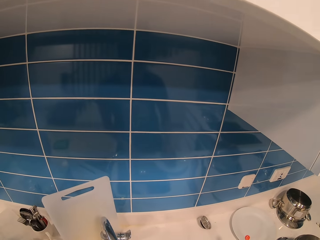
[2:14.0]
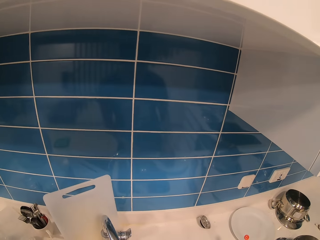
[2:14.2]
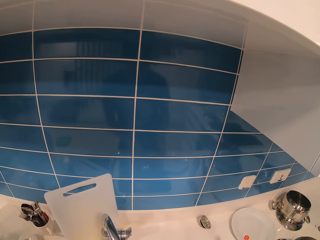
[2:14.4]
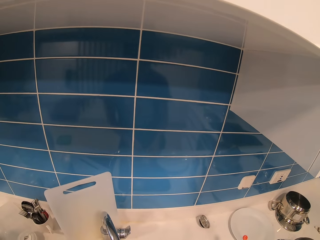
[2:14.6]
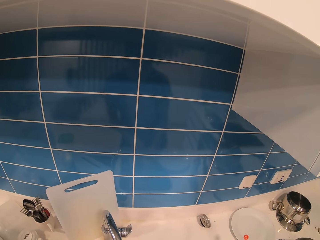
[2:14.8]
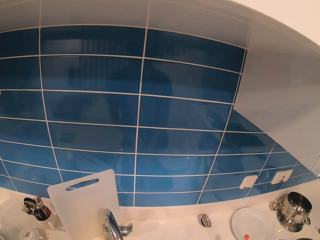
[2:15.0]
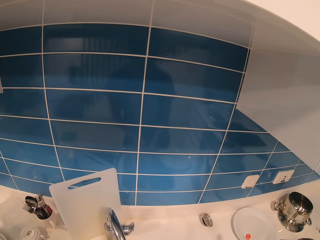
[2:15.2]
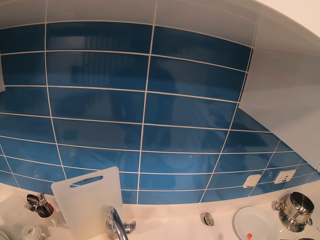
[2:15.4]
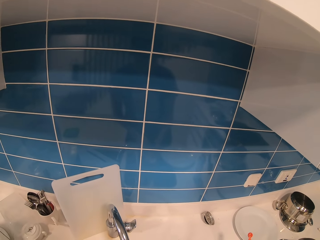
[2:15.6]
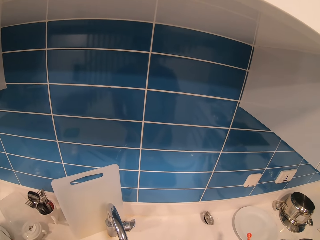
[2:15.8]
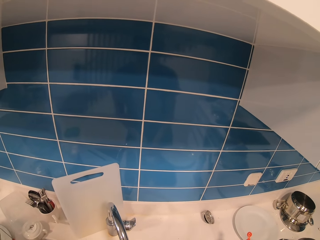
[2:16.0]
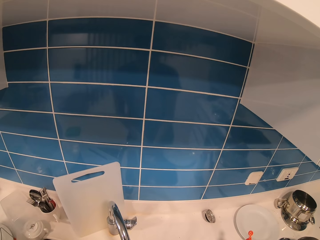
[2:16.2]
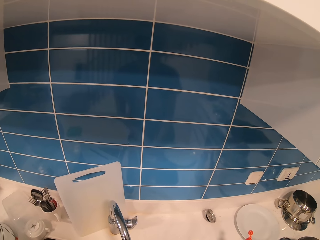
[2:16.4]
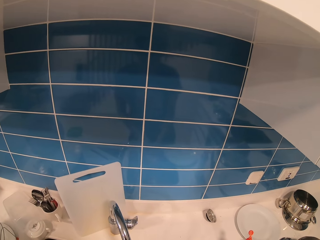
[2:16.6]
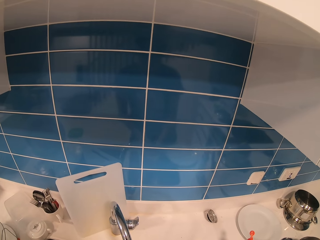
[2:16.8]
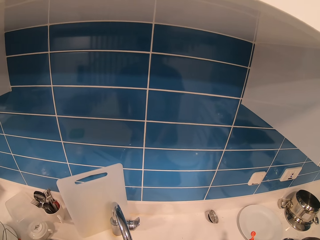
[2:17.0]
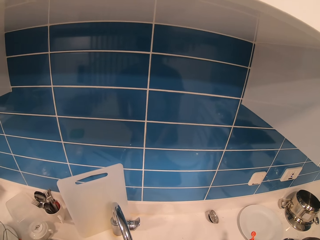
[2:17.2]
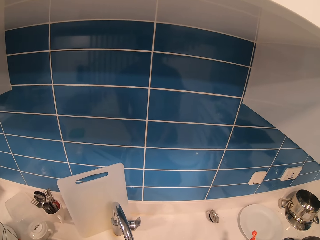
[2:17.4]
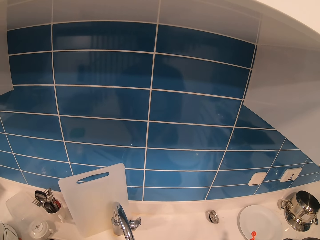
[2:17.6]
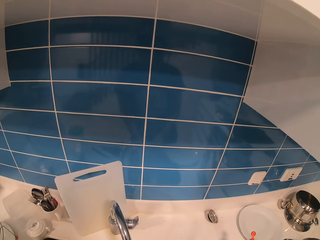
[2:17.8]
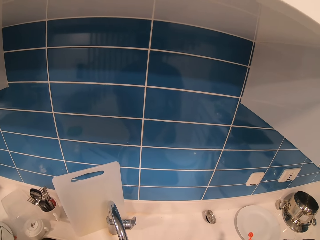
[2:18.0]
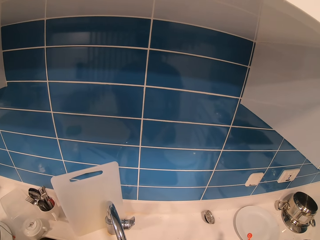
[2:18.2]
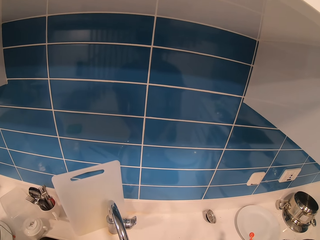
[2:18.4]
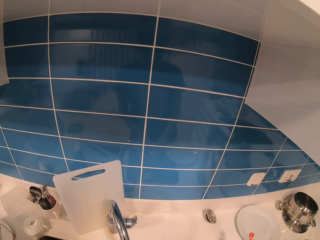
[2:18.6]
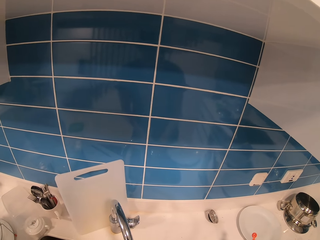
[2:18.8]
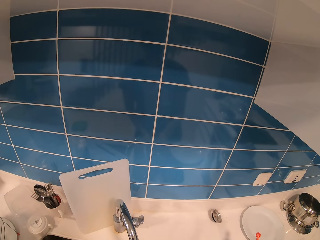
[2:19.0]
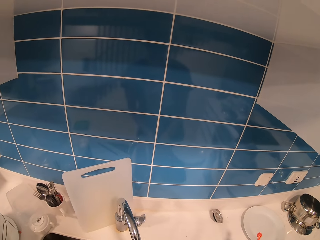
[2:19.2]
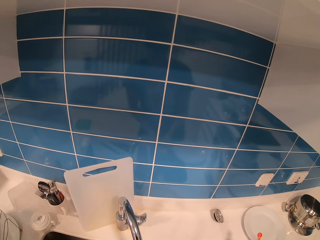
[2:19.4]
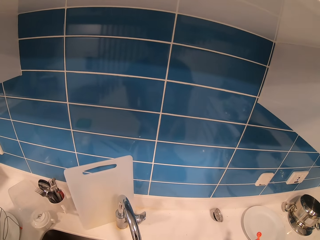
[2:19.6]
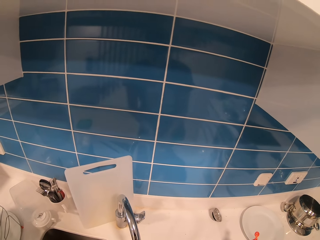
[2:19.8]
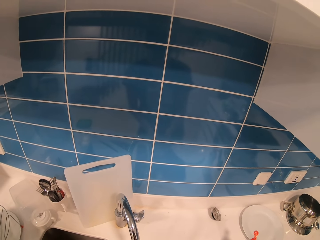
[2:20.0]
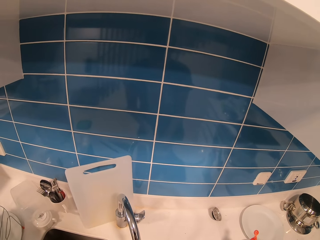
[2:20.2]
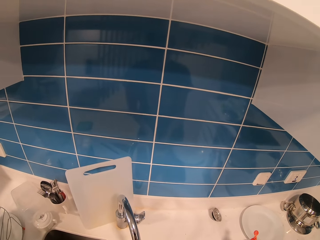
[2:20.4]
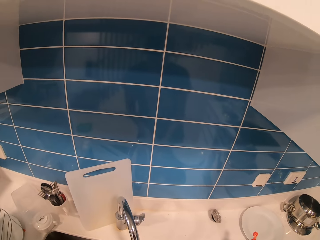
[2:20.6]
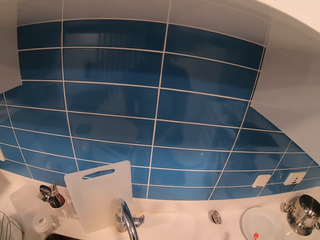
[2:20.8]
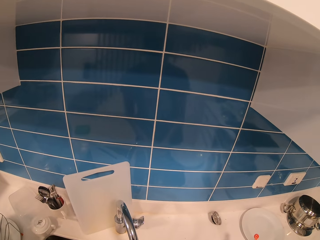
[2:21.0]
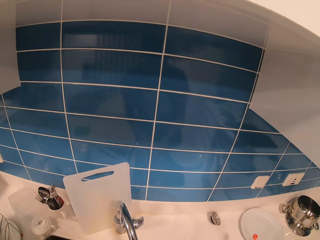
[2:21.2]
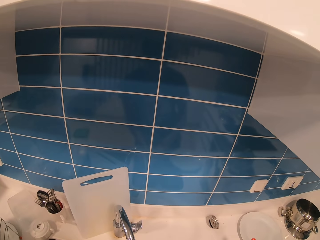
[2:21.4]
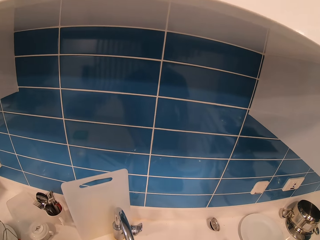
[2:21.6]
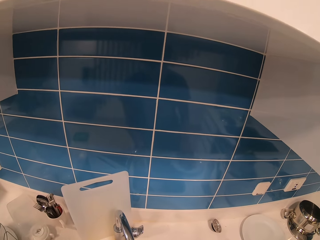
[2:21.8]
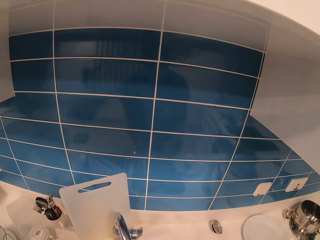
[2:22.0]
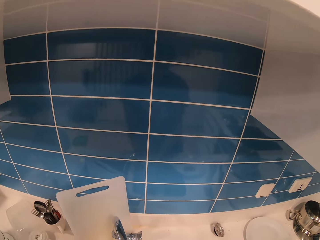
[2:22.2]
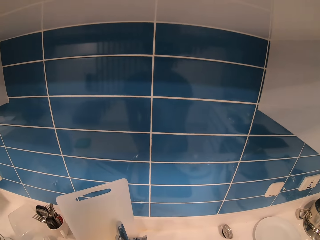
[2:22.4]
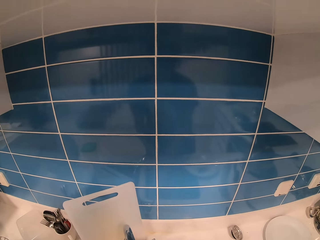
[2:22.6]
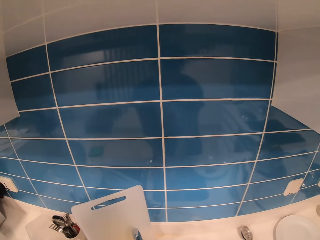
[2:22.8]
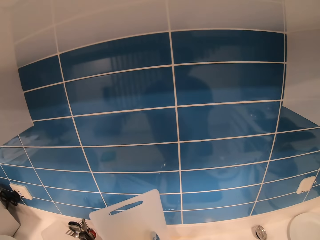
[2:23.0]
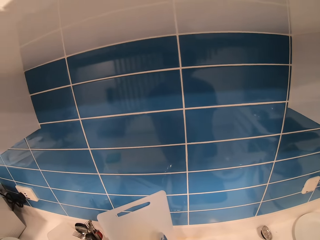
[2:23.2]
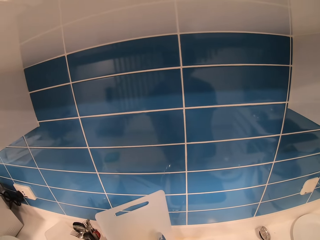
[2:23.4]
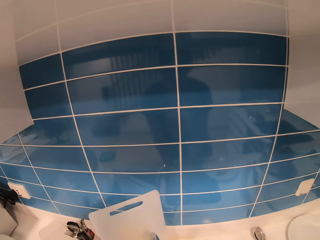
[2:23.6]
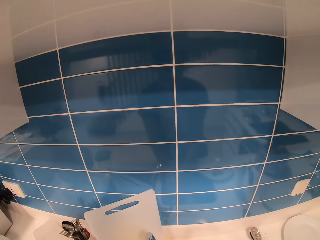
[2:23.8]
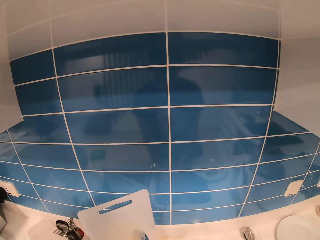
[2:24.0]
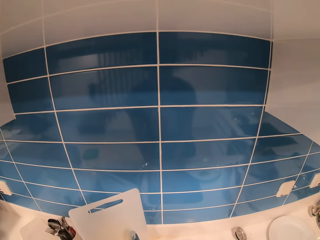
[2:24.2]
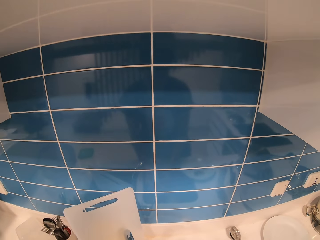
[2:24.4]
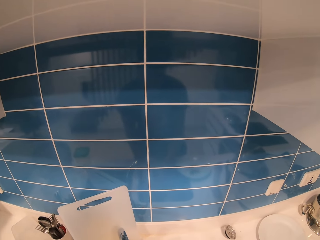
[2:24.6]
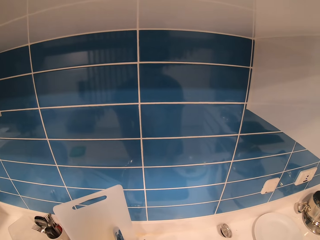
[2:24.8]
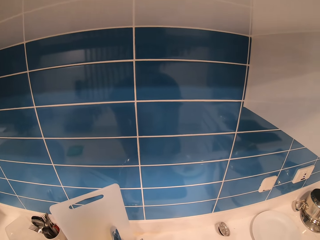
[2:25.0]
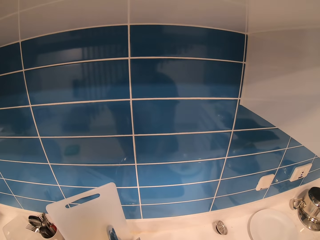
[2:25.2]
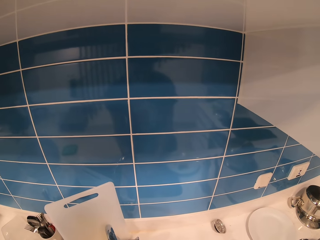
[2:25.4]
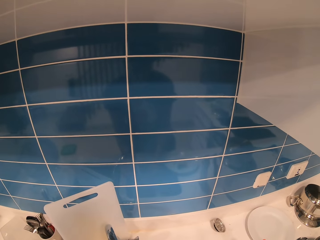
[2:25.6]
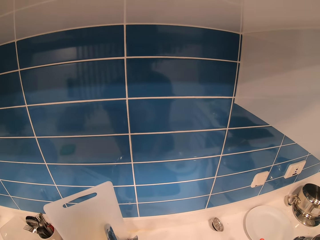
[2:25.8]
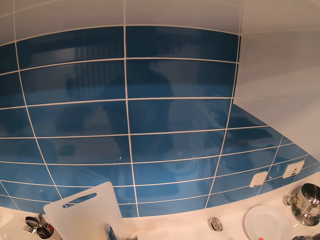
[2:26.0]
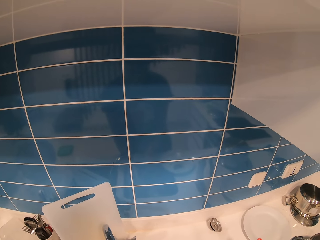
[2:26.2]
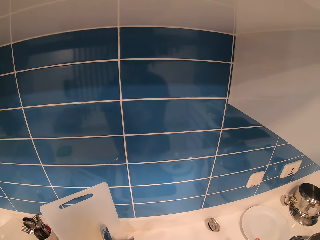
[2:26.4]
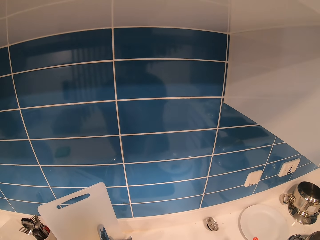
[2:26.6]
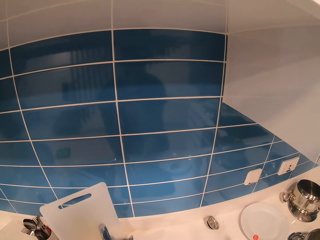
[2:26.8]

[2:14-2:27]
The camera wearer picks up a sponge. They wash something. They put the sponge in the plate. They wash something.

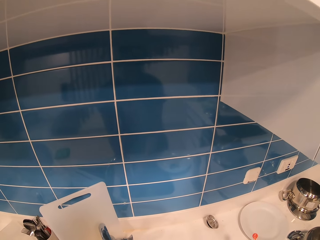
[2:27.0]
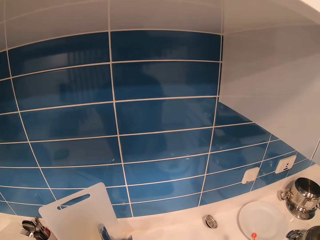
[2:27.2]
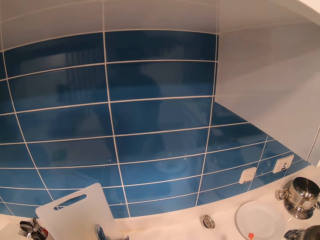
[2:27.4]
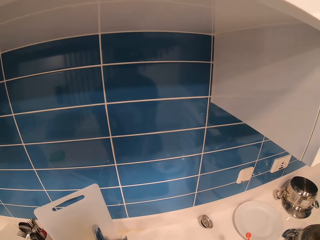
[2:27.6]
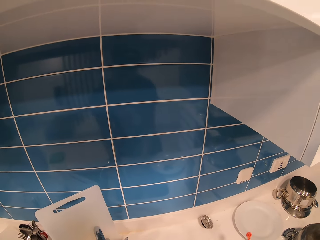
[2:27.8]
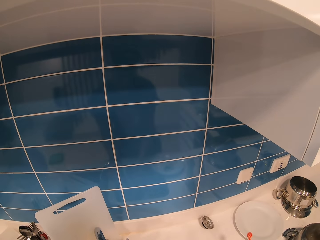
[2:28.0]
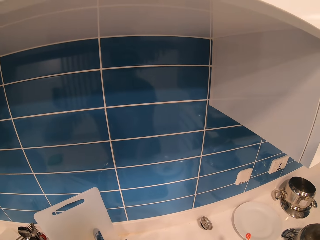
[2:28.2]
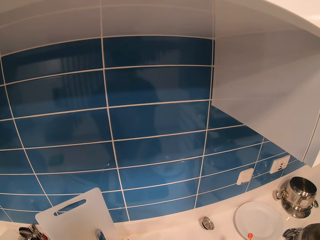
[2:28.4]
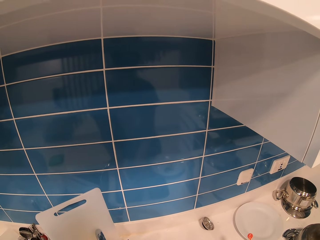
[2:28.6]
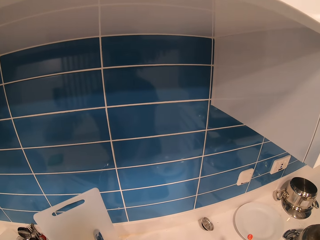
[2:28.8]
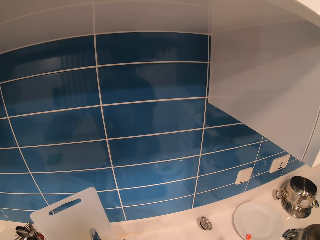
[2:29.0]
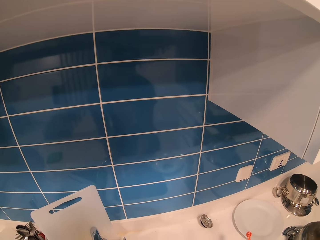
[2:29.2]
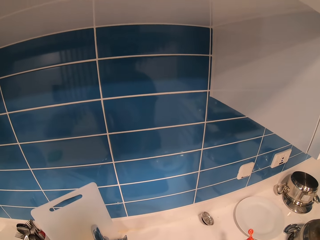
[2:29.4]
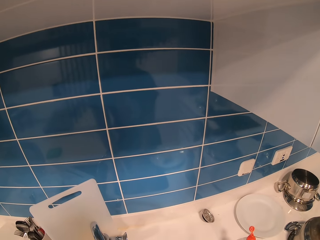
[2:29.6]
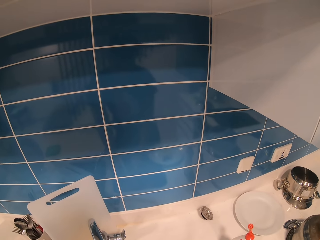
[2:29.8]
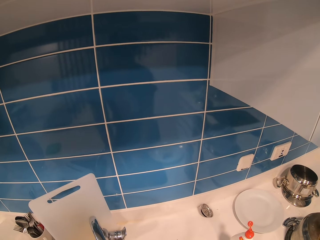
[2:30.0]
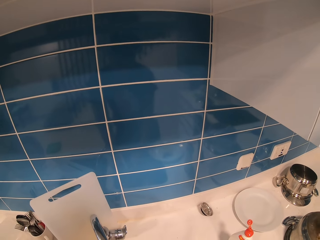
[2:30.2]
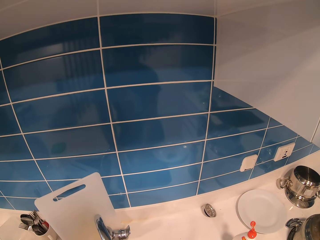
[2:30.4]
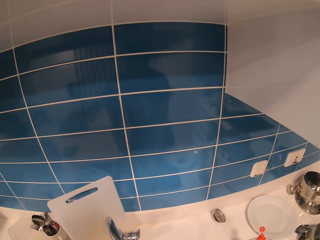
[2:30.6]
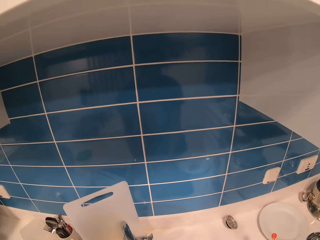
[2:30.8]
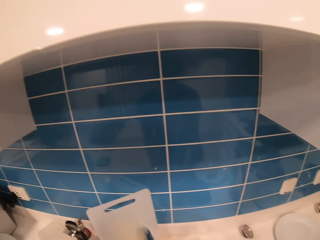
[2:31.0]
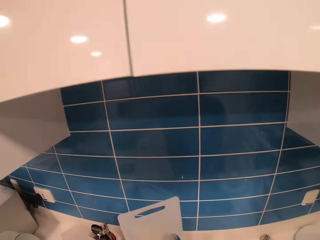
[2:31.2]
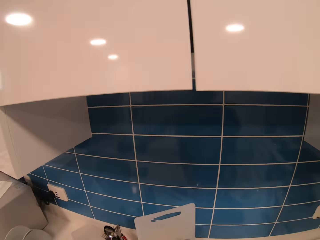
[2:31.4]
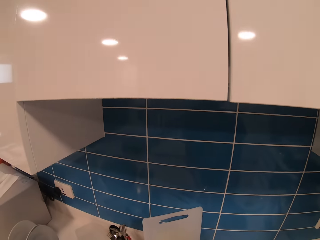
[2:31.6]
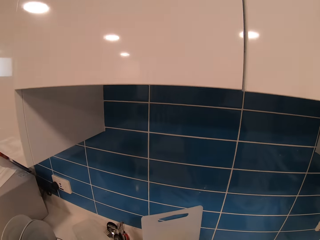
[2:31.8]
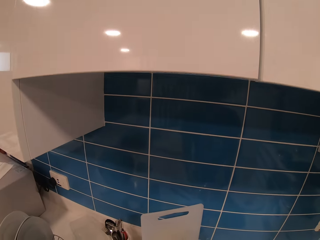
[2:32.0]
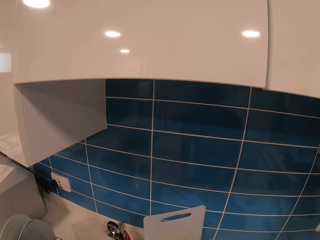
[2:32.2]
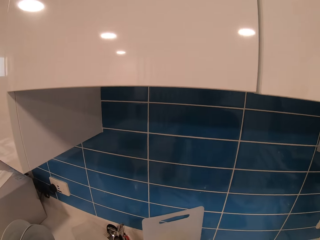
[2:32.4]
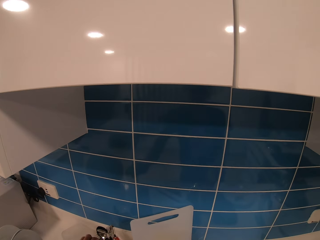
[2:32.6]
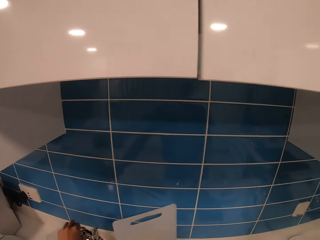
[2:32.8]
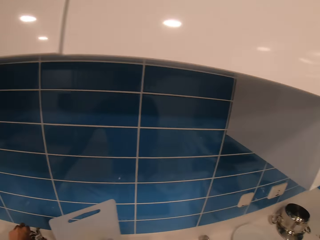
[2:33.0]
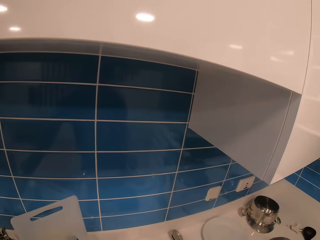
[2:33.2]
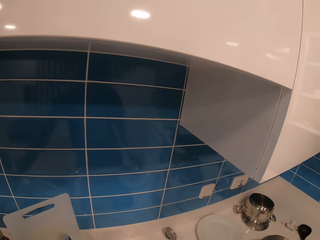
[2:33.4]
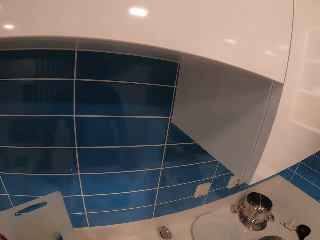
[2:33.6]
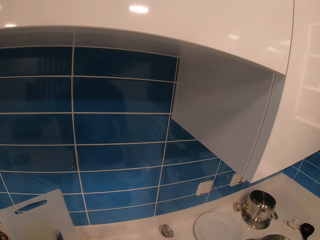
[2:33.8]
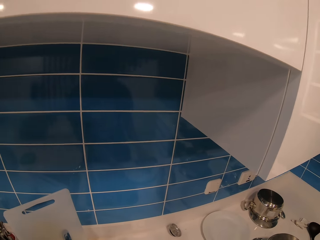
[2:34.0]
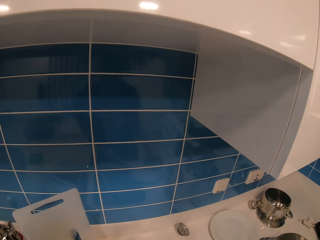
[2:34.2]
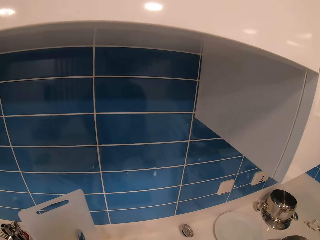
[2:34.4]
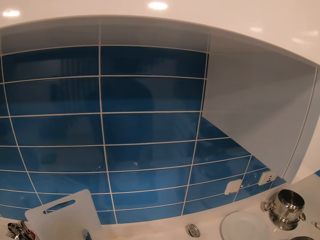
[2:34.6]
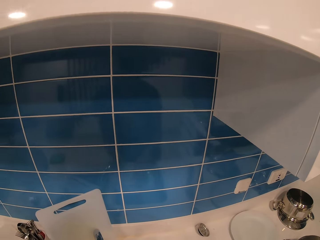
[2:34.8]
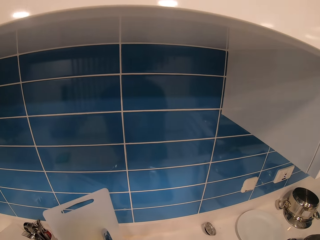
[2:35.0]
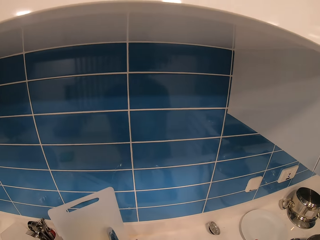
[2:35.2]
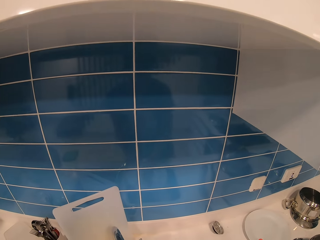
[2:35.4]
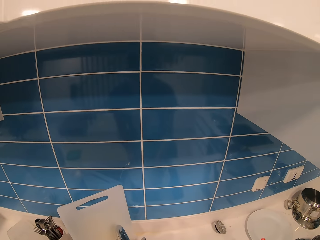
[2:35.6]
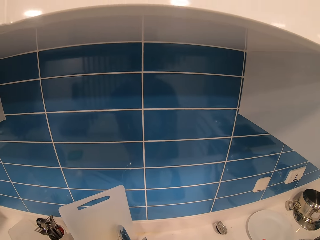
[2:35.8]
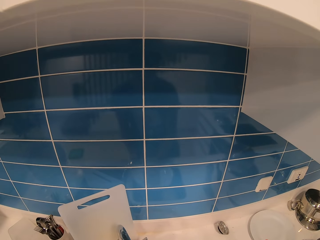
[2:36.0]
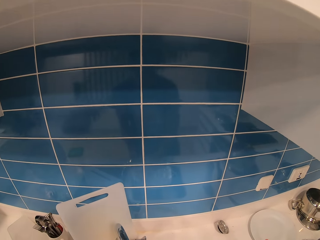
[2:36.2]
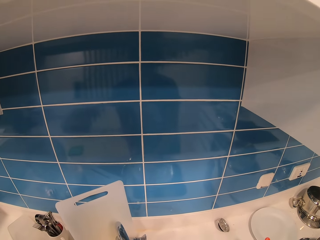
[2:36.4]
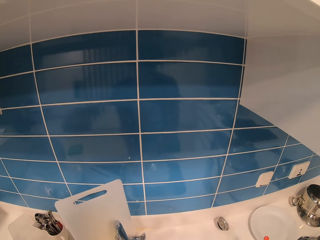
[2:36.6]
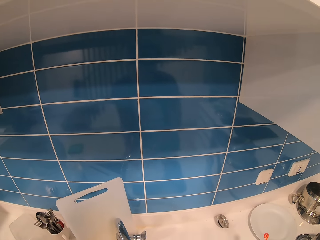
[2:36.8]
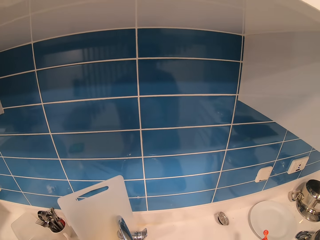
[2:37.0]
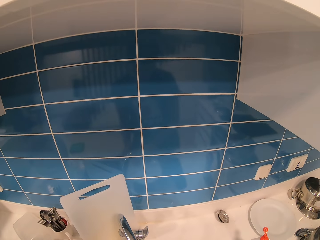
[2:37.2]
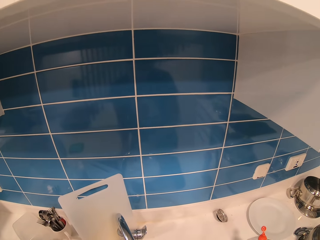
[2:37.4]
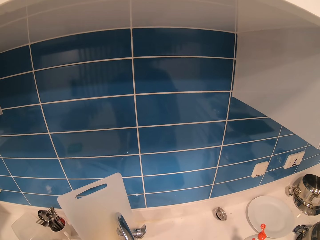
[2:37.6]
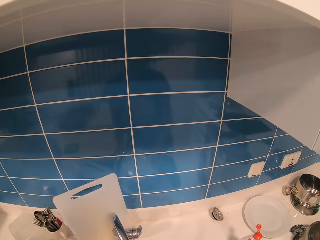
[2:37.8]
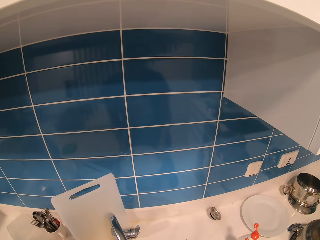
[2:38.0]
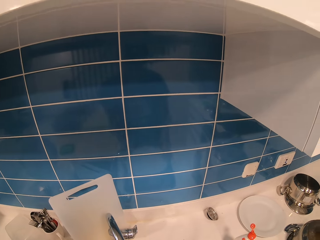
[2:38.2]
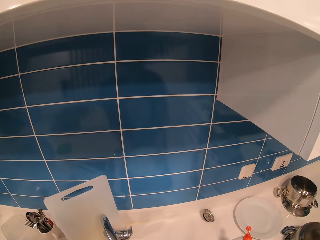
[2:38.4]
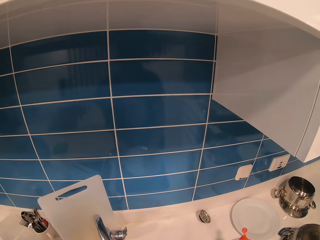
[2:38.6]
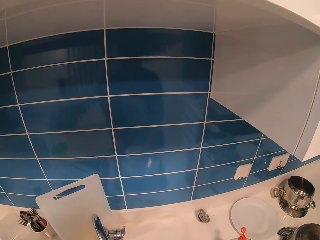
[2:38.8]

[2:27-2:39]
The camera wearer puts a spoon in a cutlery rack on the kitchen slab. They wash plates at the washing basin. They take a plate.
